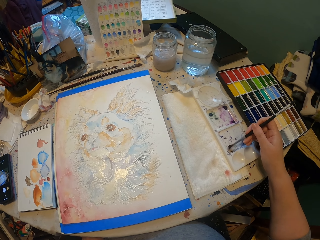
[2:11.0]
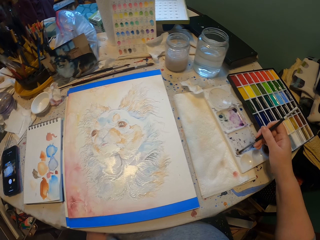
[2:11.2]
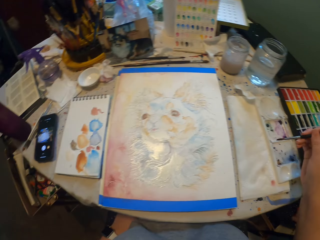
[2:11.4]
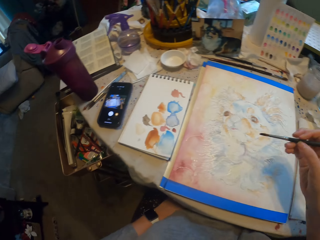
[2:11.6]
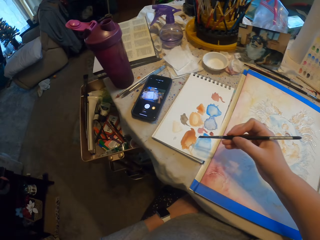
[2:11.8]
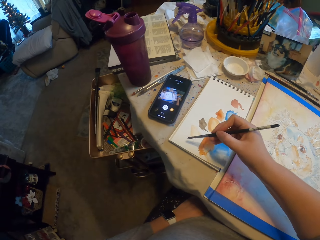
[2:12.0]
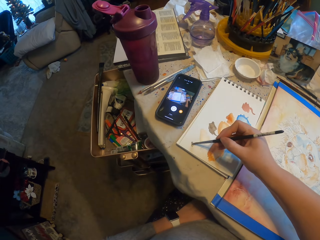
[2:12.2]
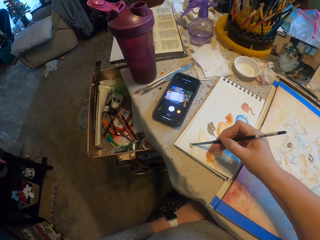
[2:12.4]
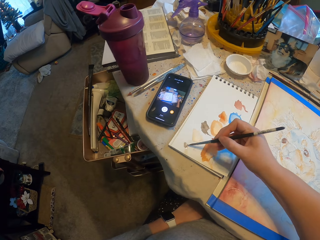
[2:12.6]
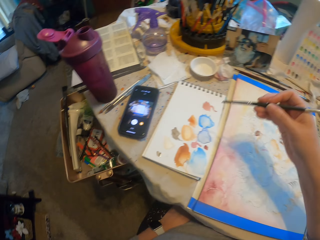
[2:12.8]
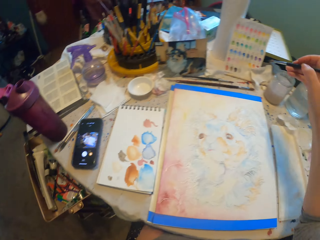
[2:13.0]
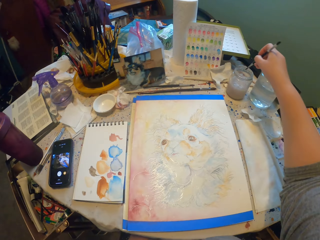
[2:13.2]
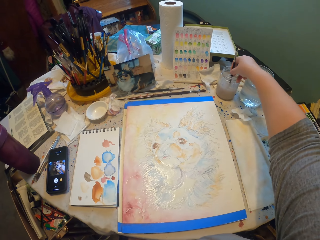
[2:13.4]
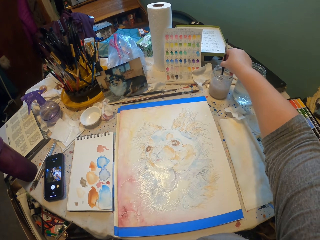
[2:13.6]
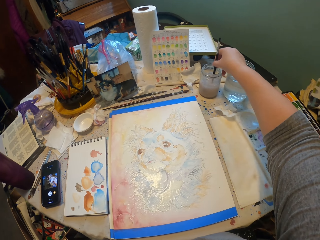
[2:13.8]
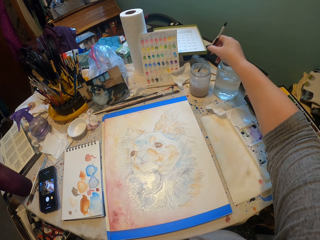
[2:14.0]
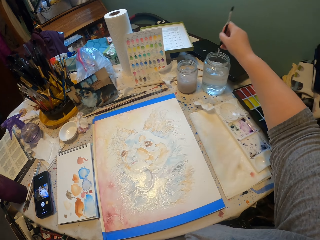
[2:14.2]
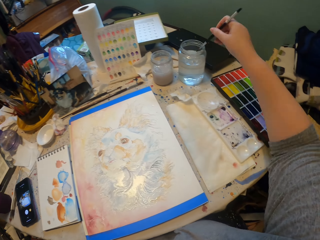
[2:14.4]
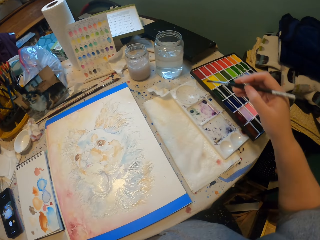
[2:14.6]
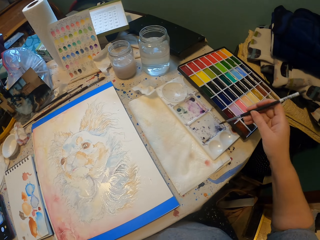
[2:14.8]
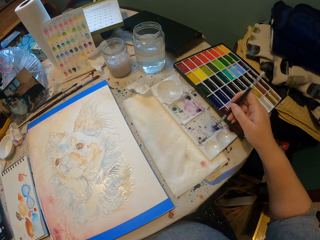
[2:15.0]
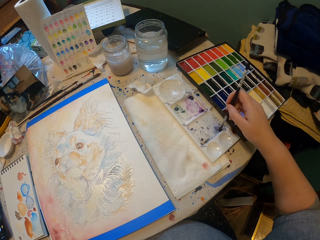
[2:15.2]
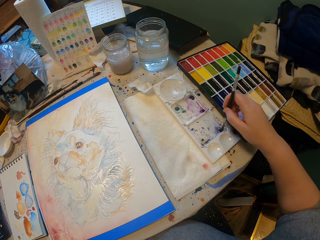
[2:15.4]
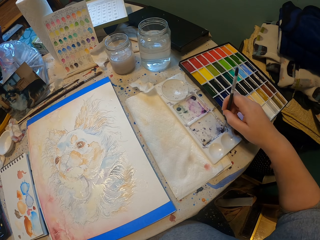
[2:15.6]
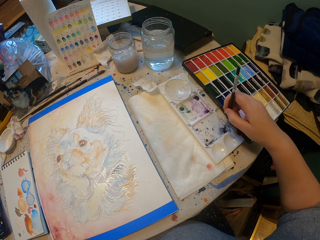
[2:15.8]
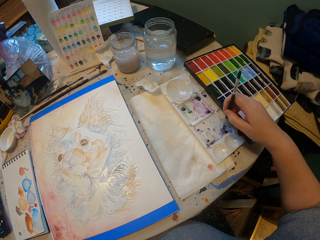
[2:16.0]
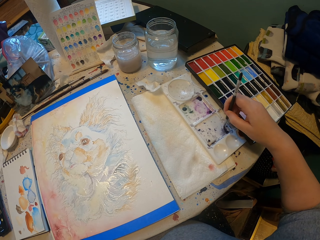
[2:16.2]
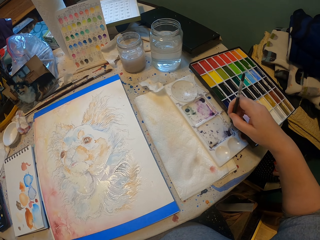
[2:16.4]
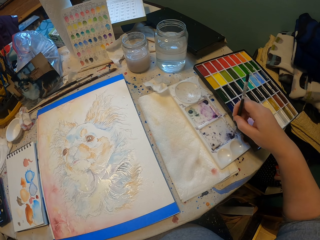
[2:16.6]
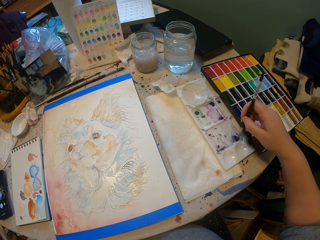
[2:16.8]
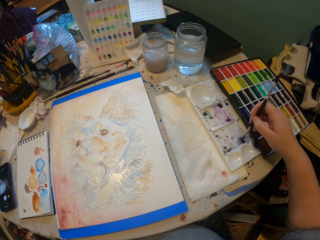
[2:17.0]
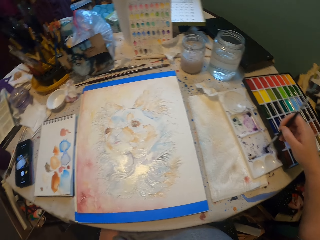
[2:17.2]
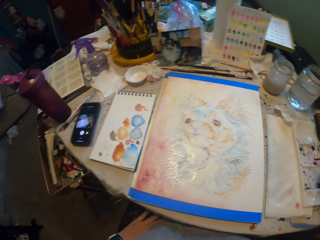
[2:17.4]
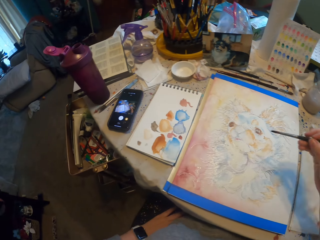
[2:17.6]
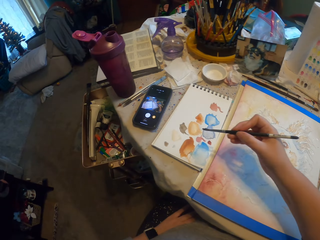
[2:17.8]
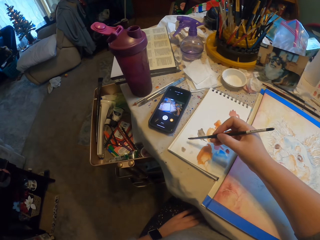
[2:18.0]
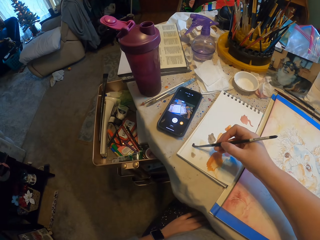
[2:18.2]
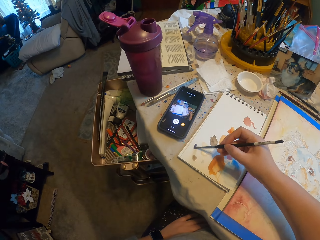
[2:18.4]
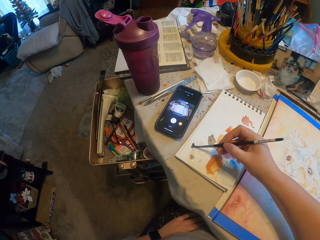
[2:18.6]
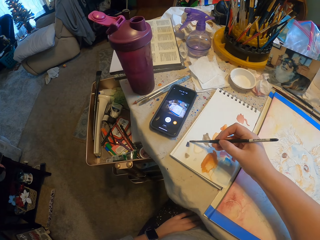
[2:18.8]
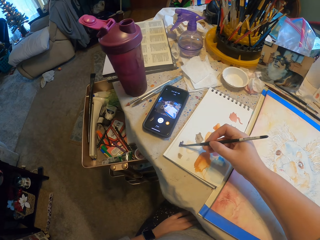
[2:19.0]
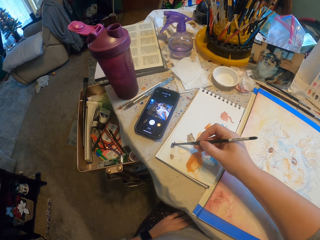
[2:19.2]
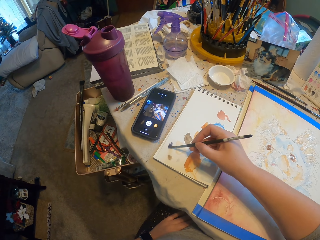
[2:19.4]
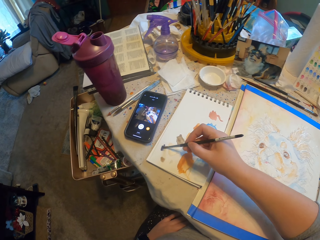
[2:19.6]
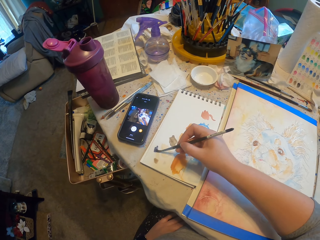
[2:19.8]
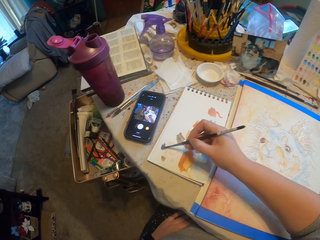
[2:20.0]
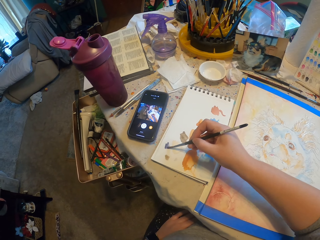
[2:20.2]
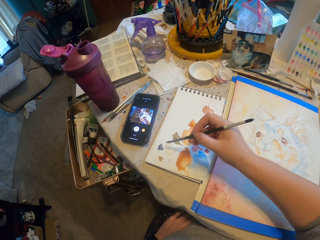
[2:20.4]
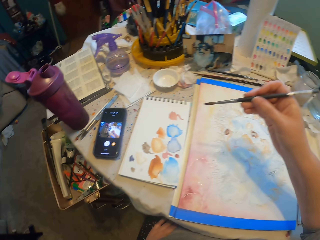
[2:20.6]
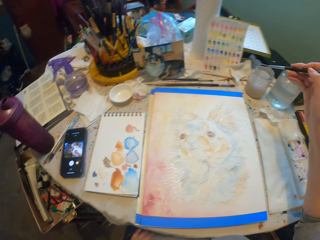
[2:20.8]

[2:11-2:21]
The camera wearer dips the brush in the color on the tray. They rub the brush on a paper. They dip the painting brush in water. They dip the brush in the color on the tray.

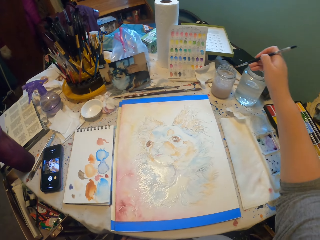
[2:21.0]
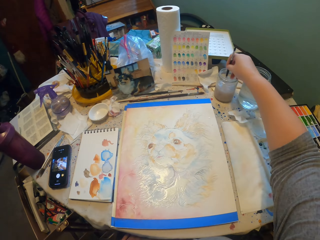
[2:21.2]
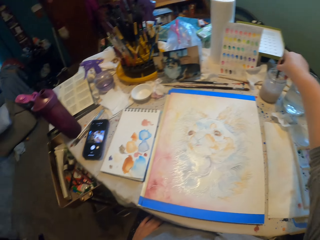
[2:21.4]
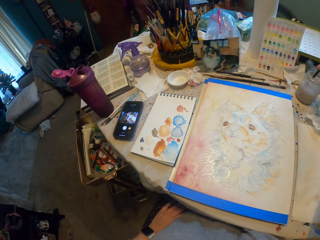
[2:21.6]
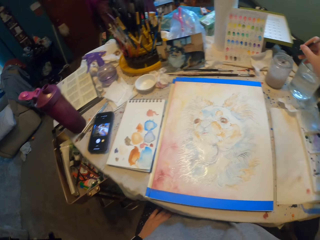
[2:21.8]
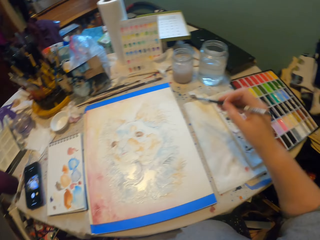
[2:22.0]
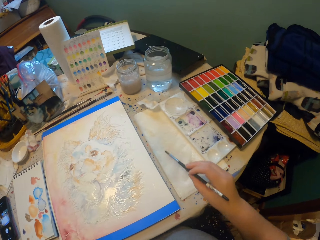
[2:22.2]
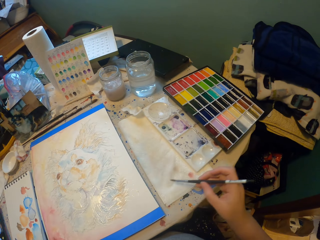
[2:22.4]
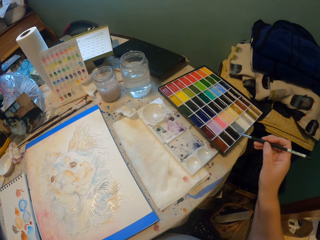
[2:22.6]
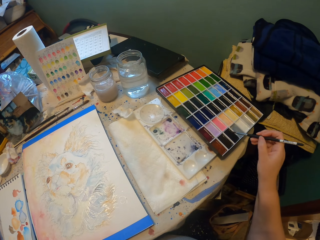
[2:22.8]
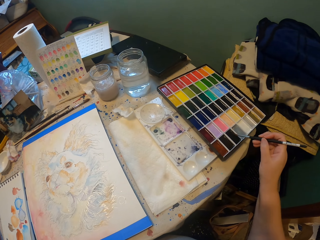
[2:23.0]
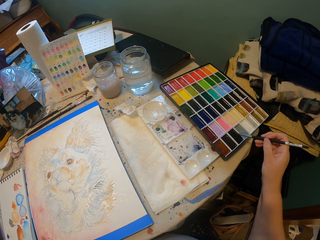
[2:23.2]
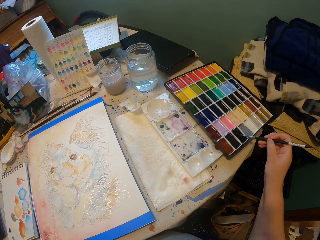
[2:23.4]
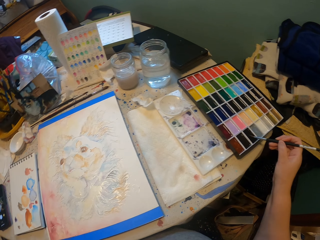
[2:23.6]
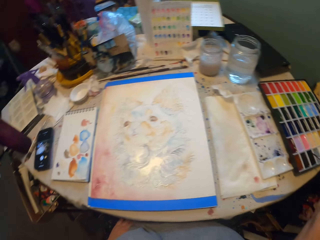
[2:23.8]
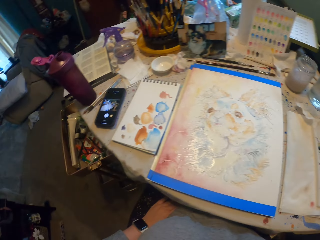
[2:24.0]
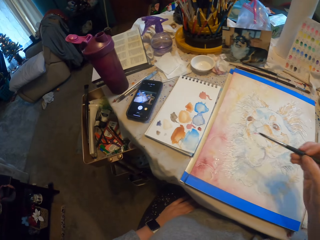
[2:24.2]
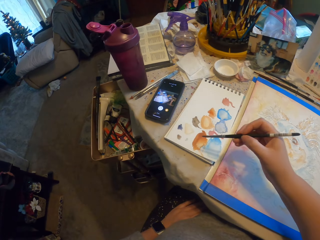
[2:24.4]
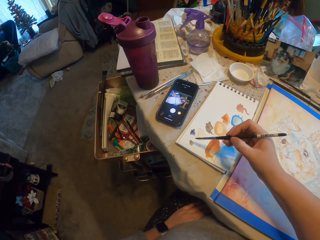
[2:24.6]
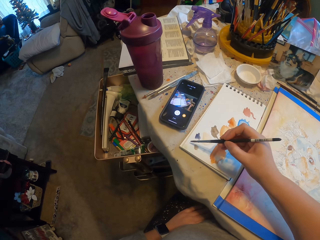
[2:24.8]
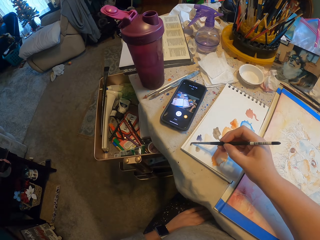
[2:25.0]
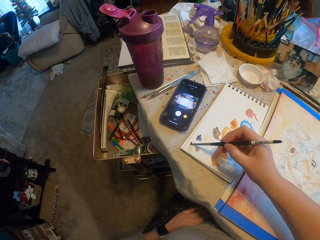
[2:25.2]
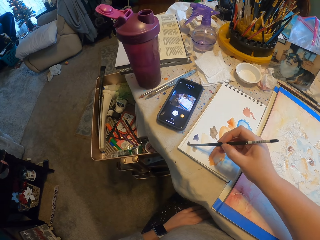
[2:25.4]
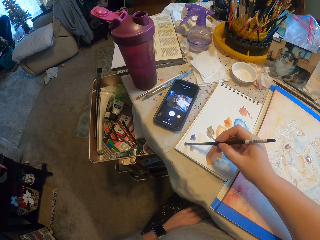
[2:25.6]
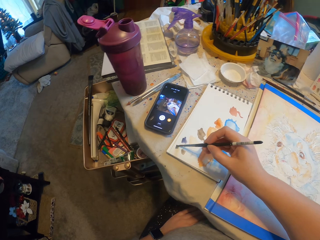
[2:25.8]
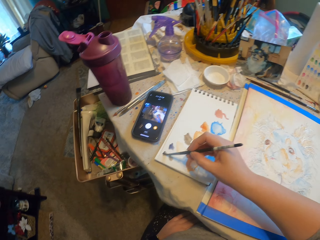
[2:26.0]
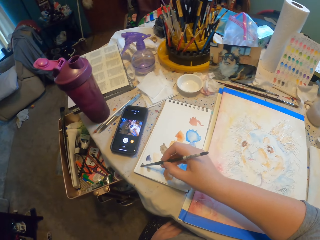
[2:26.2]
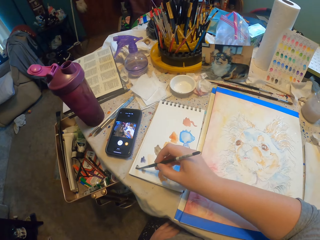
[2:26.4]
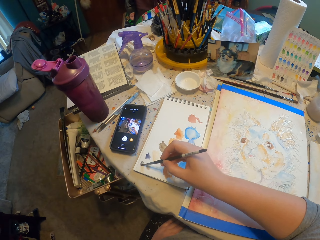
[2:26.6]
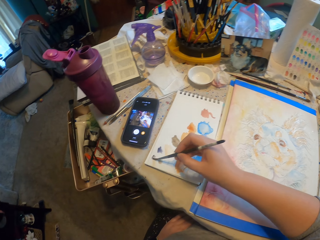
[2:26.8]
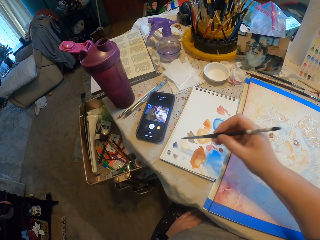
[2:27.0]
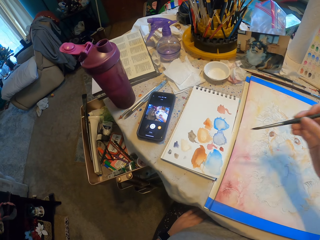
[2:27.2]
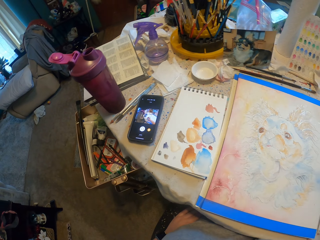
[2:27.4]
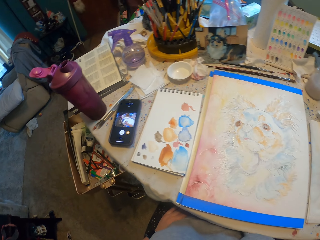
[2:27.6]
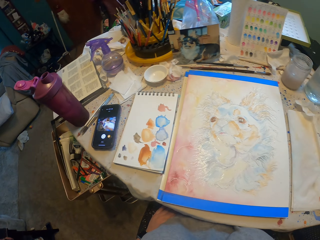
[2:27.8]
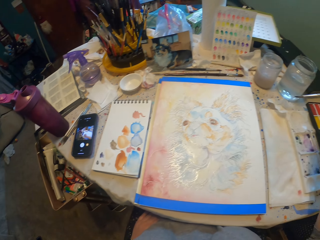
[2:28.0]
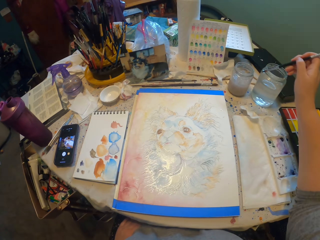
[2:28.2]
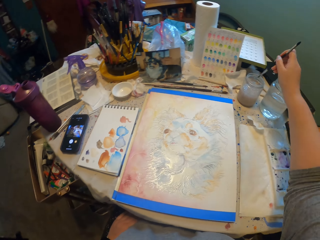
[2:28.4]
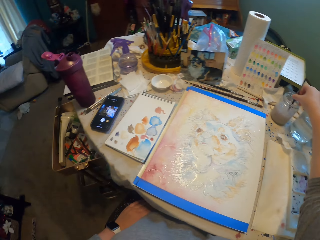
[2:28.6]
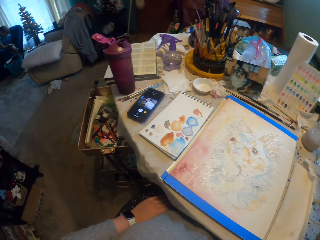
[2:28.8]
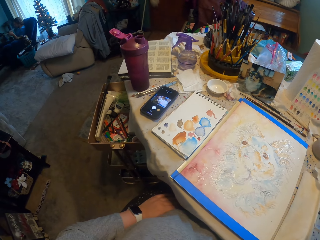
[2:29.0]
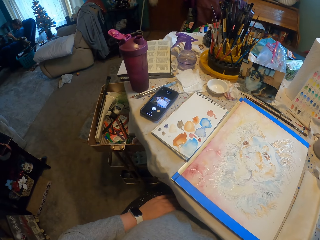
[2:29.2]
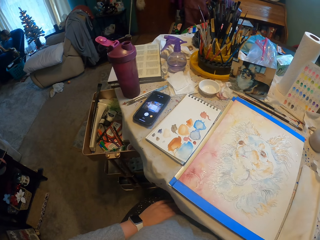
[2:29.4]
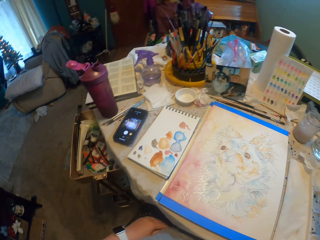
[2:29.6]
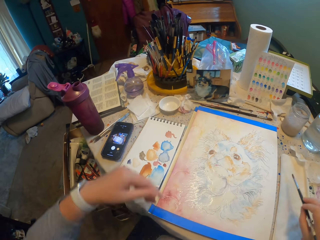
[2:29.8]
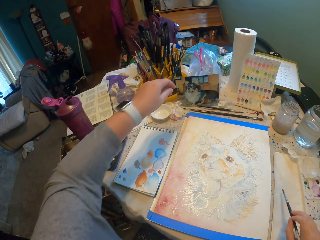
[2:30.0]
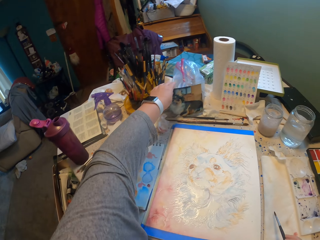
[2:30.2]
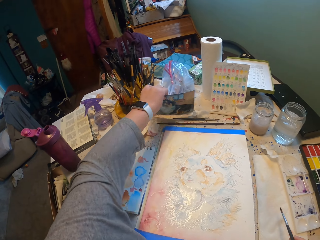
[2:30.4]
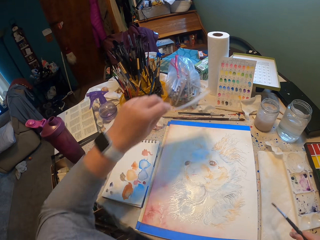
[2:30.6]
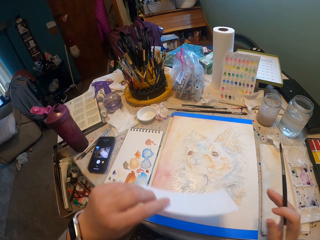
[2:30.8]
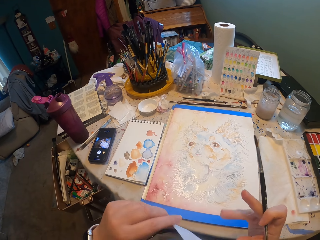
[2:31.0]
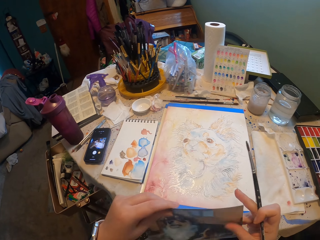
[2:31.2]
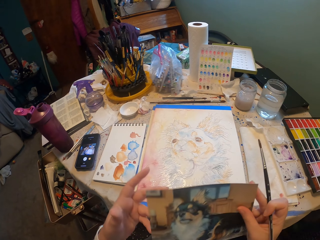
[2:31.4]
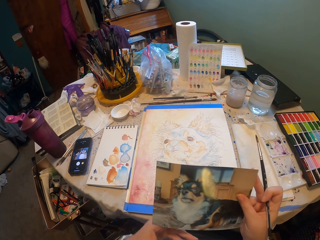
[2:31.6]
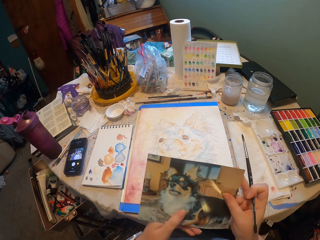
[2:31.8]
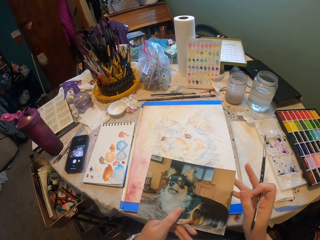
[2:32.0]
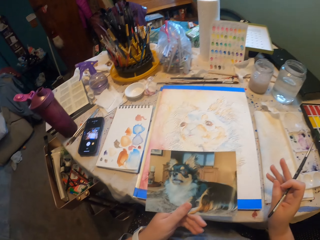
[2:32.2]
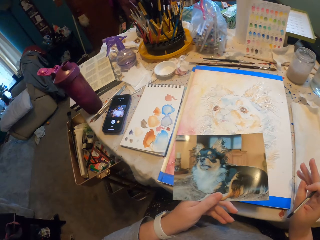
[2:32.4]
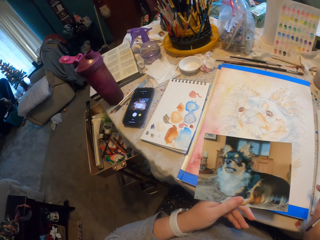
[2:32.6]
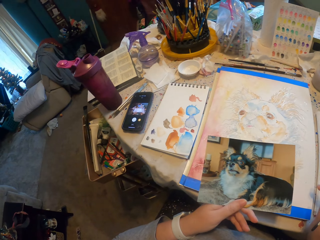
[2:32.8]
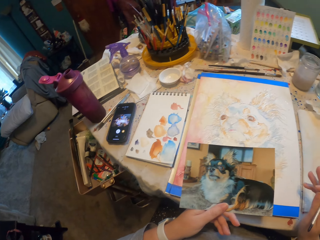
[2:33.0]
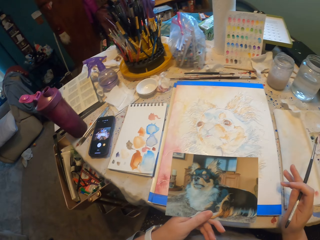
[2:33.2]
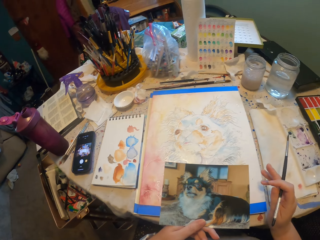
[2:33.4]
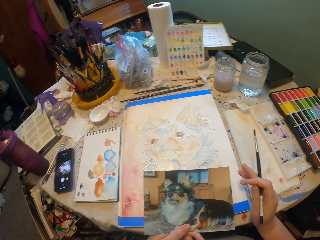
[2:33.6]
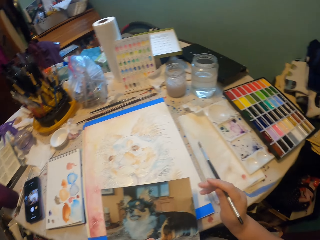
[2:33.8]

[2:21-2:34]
The camera wearer rubs the brush on a paper. They dip the painting brush in water. They pick the color from the palette using the brush. They rub the brush on the watercolor. They mix the color on the board. They rub the brush on the paper. They dip the painting brush in water. They pick the photo.
